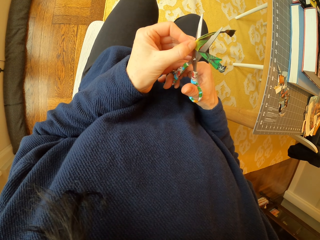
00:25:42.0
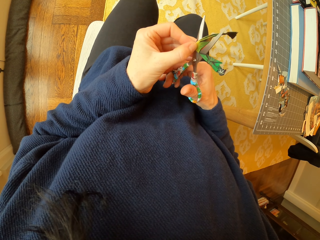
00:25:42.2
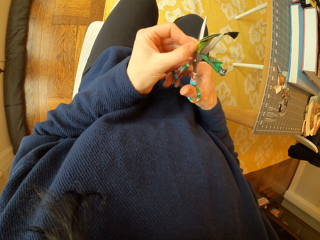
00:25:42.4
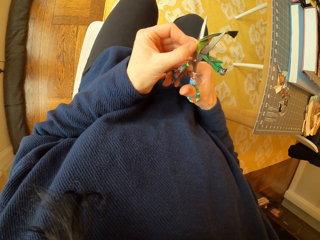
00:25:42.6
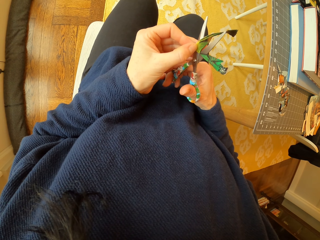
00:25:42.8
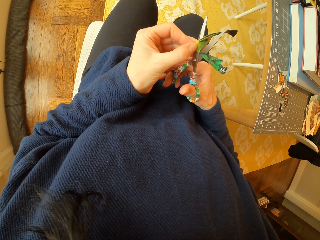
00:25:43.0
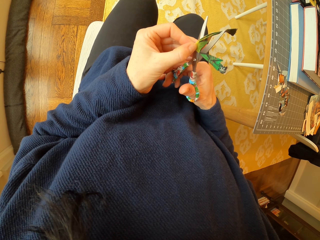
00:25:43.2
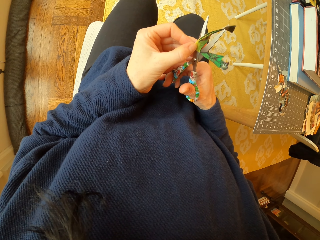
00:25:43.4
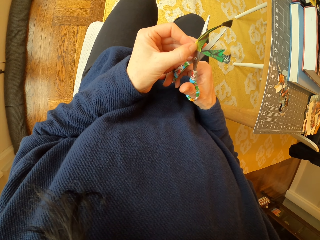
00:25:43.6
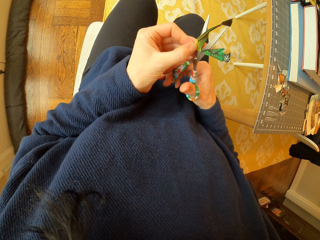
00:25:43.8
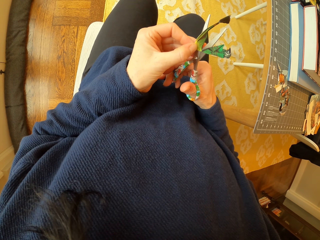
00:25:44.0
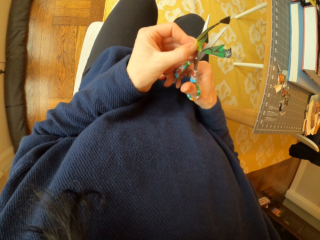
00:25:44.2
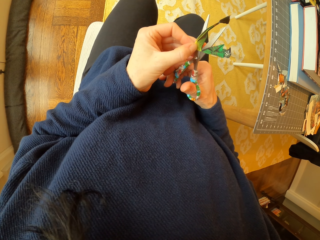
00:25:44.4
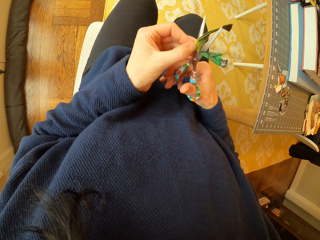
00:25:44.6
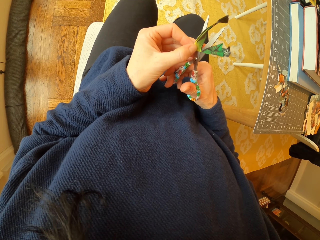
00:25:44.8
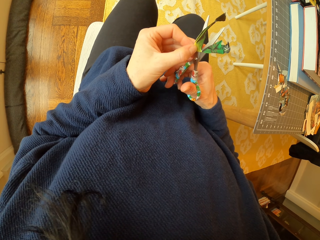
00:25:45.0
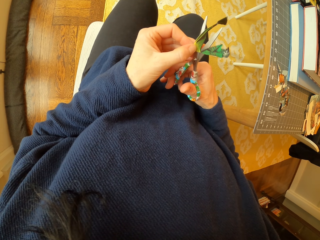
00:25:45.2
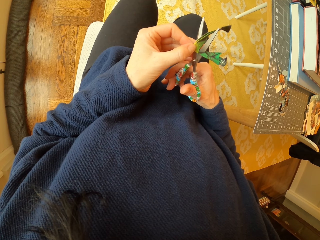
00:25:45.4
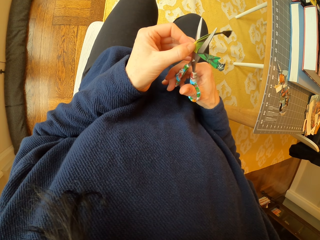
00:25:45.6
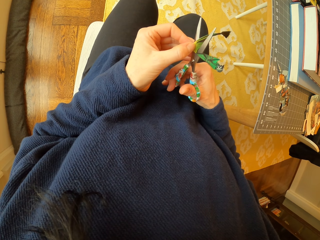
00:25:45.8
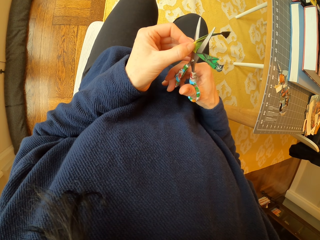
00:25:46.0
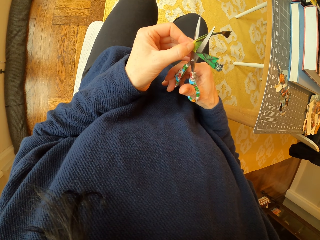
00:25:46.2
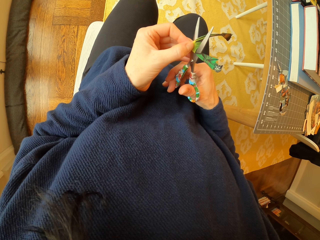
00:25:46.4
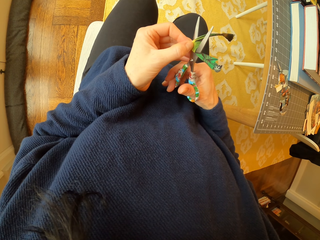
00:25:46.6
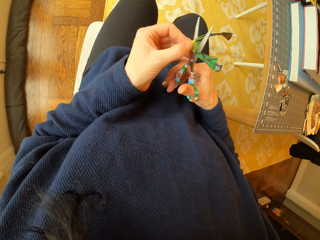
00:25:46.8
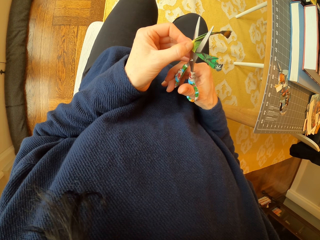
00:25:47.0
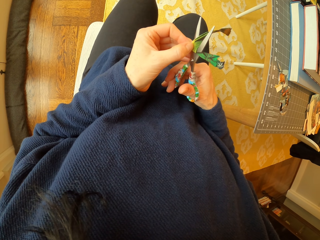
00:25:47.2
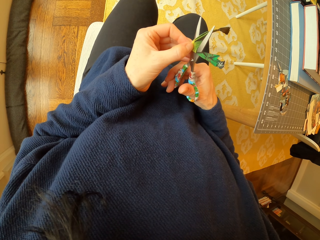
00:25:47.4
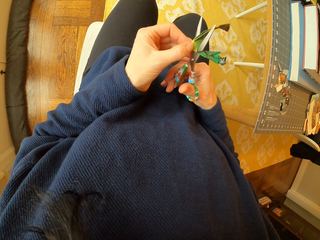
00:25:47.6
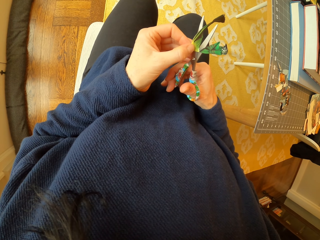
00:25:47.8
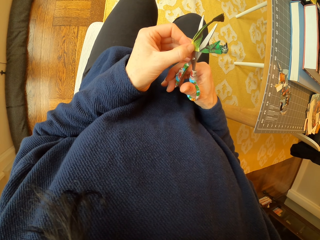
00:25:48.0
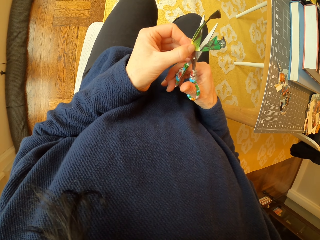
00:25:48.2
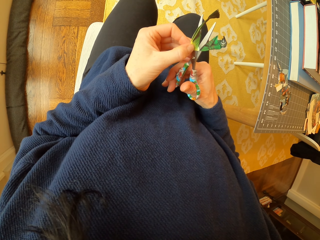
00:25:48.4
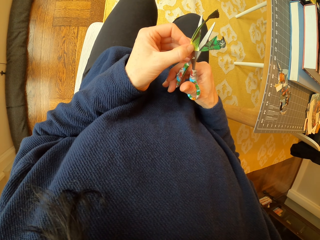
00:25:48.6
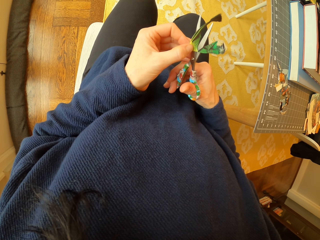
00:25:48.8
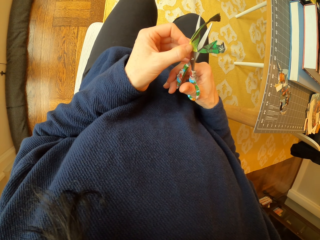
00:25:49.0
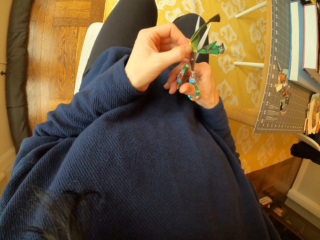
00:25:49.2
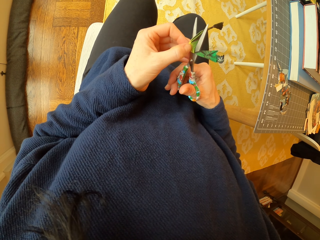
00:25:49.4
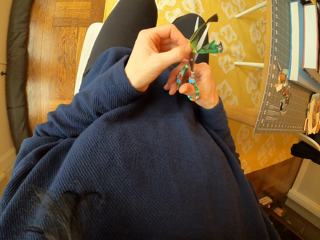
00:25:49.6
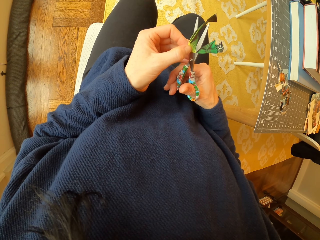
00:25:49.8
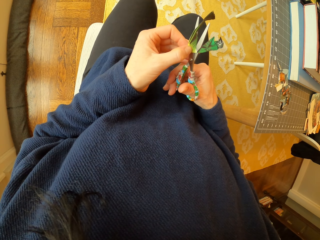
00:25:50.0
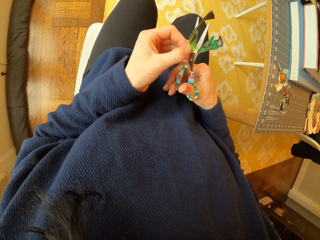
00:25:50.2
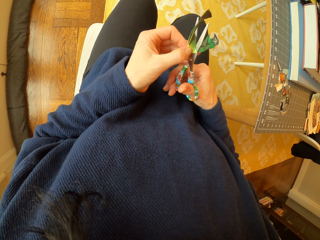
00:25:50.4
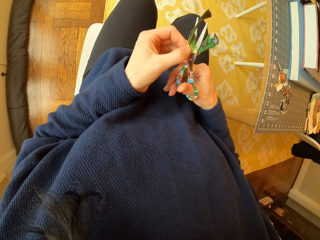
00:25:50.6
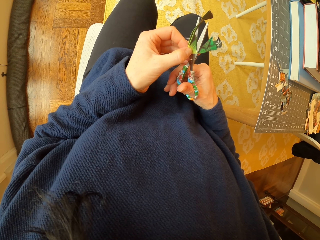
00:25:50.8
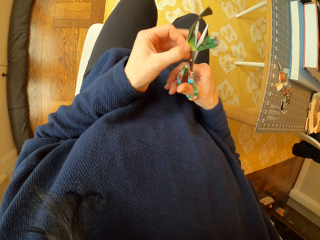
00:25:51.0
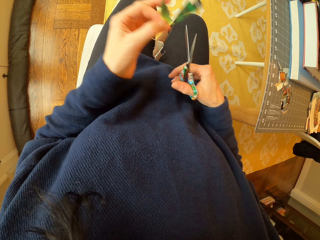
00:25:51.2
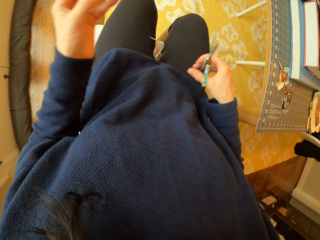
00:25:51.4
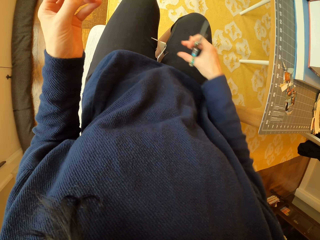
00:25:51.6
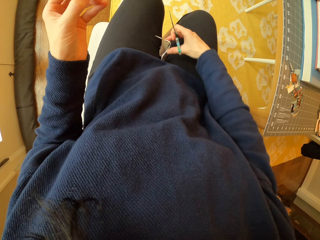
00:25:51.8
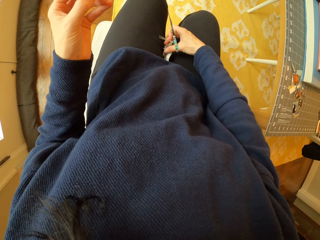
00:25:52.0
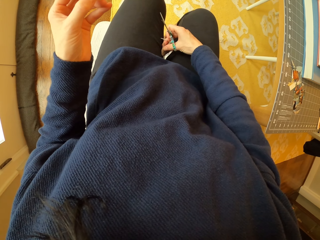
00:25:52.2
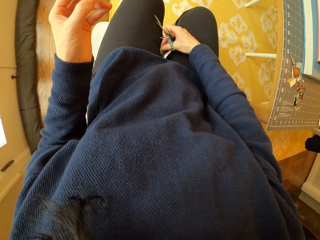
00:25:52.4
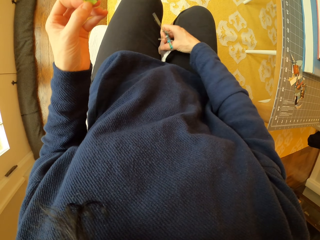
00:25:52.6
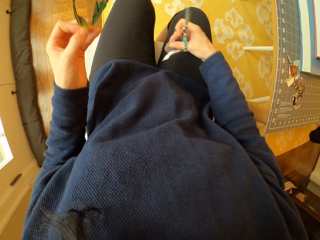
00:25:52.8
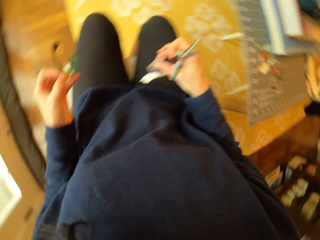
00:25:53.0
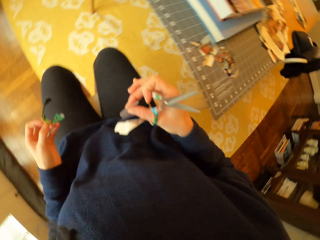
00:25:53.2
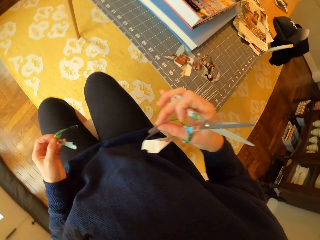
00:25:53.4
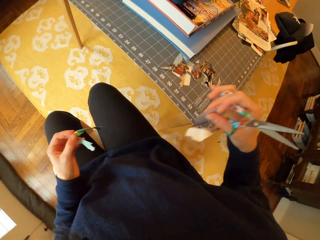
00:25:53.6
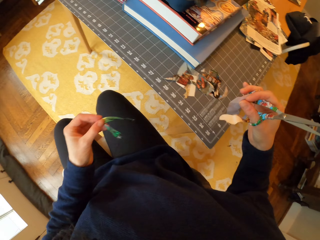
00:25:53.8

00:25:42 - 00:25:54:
The camera wearer picks up the paper on his lap.

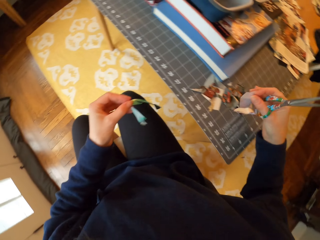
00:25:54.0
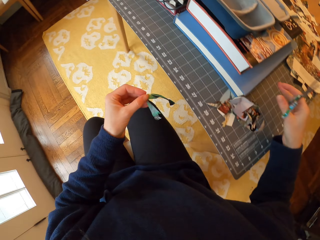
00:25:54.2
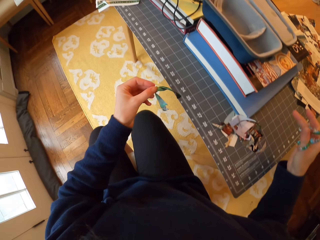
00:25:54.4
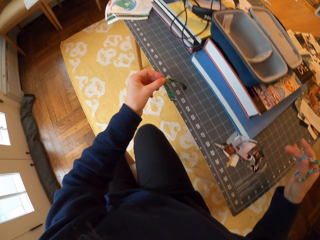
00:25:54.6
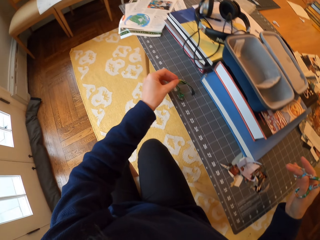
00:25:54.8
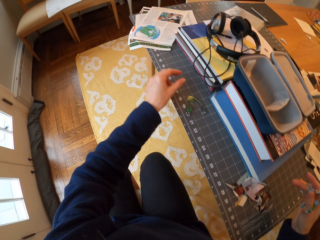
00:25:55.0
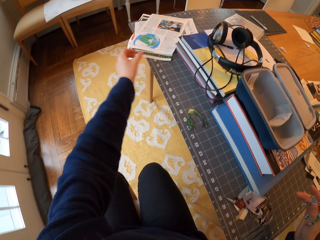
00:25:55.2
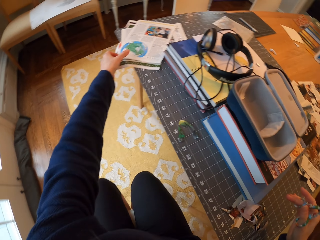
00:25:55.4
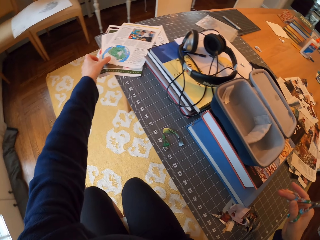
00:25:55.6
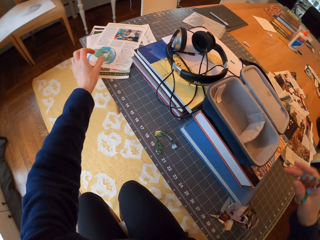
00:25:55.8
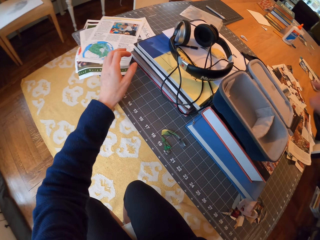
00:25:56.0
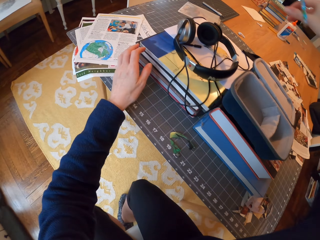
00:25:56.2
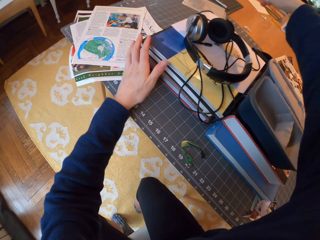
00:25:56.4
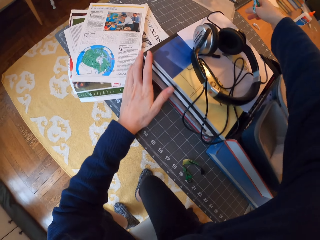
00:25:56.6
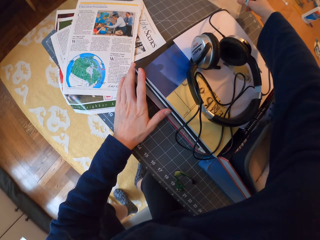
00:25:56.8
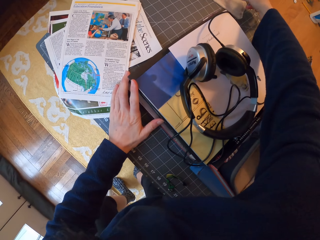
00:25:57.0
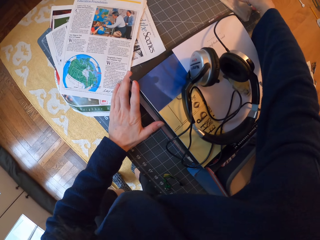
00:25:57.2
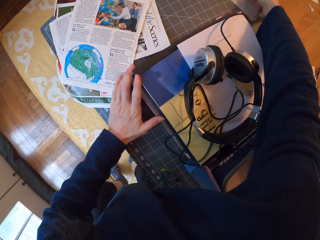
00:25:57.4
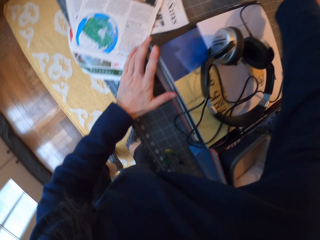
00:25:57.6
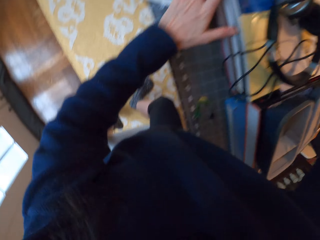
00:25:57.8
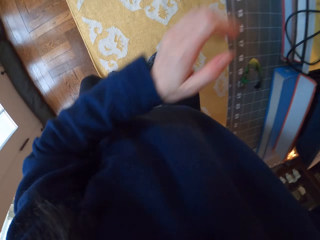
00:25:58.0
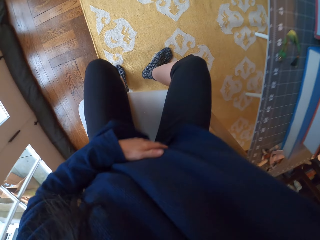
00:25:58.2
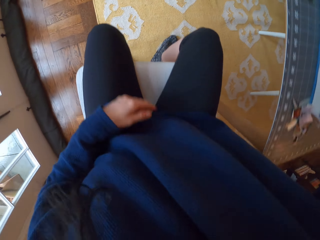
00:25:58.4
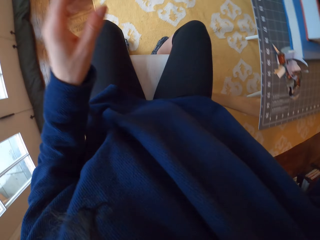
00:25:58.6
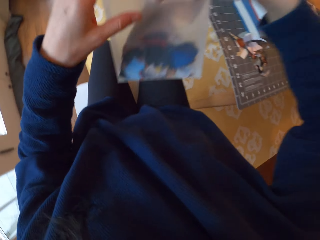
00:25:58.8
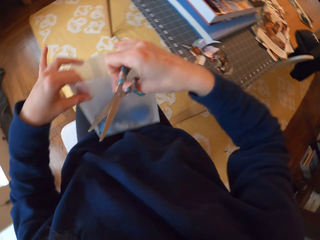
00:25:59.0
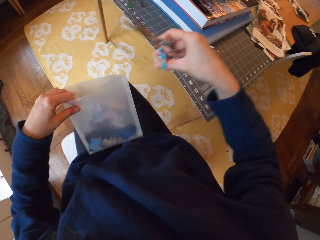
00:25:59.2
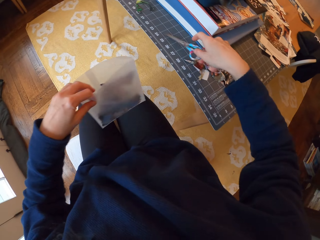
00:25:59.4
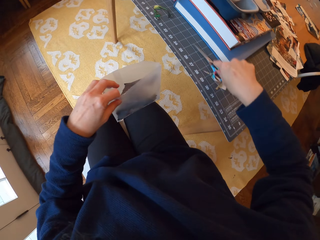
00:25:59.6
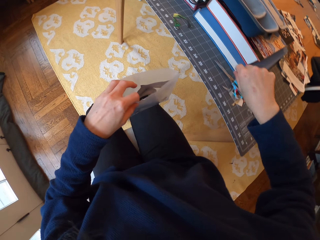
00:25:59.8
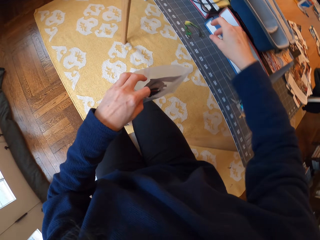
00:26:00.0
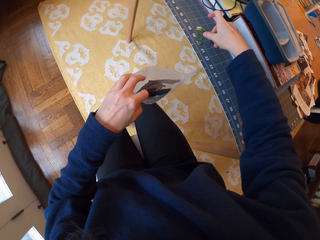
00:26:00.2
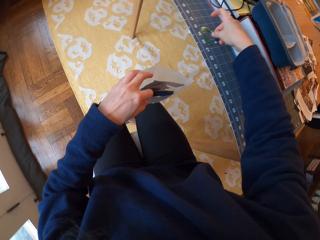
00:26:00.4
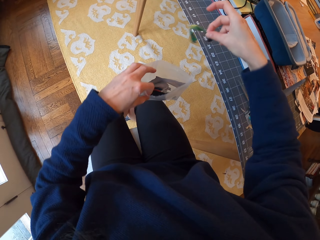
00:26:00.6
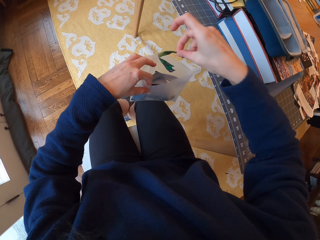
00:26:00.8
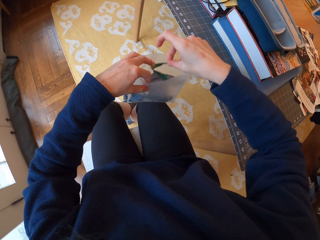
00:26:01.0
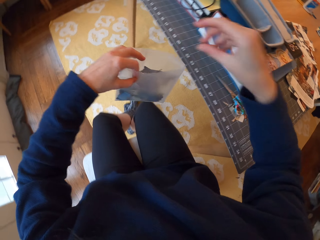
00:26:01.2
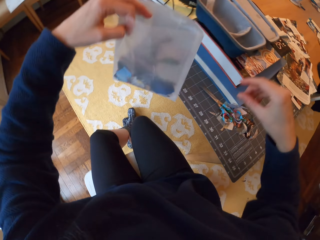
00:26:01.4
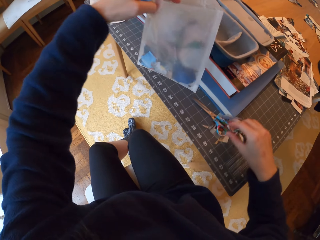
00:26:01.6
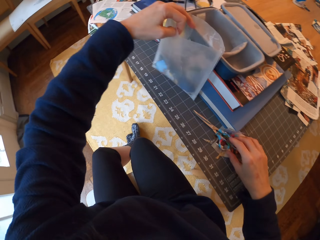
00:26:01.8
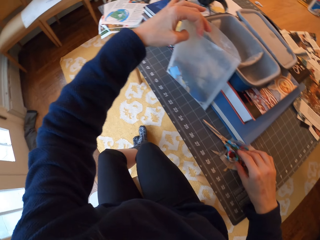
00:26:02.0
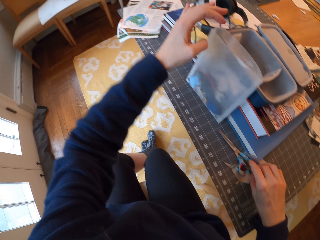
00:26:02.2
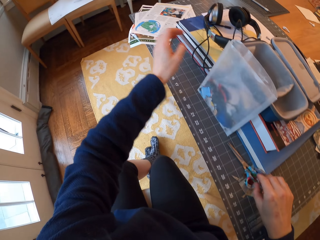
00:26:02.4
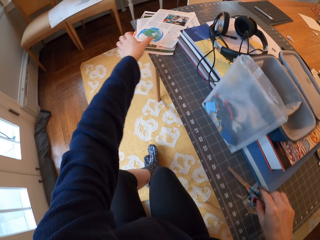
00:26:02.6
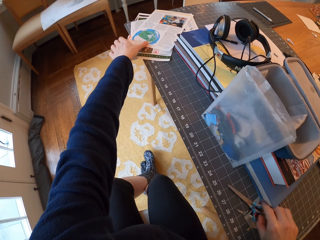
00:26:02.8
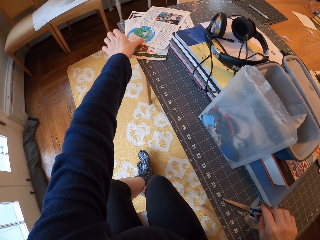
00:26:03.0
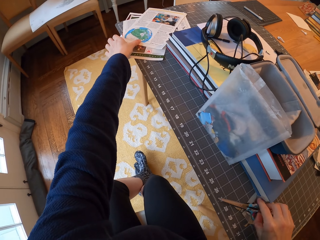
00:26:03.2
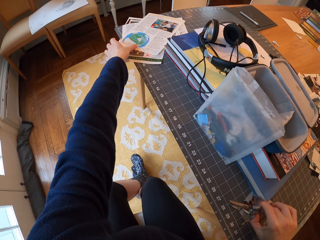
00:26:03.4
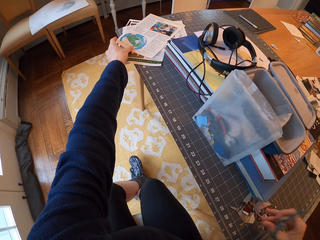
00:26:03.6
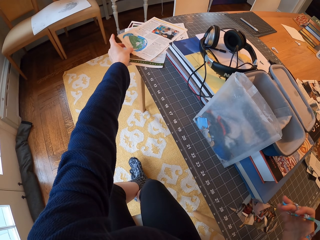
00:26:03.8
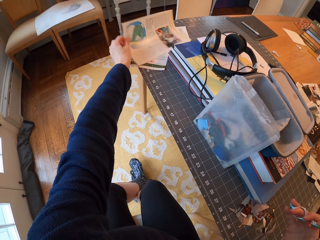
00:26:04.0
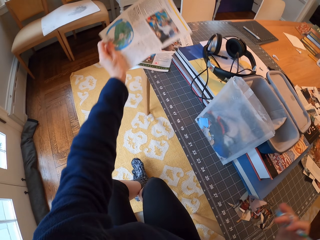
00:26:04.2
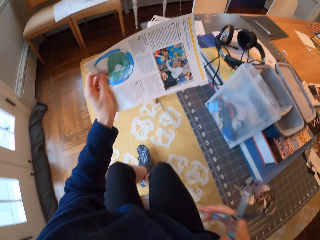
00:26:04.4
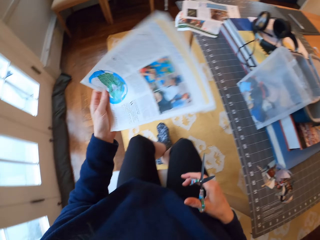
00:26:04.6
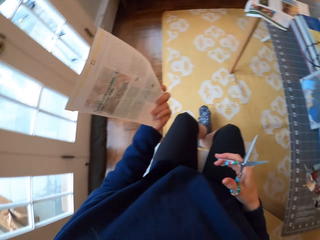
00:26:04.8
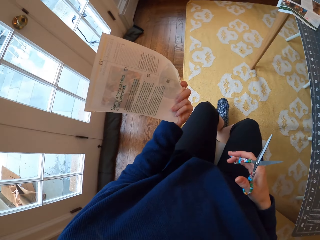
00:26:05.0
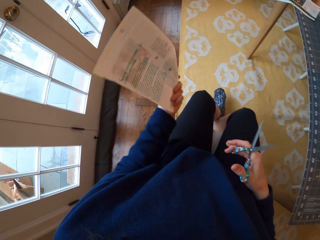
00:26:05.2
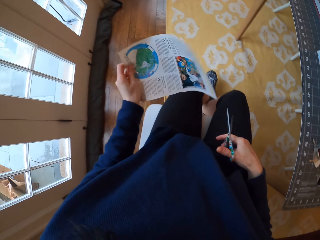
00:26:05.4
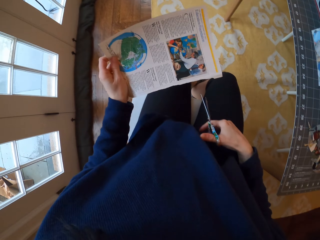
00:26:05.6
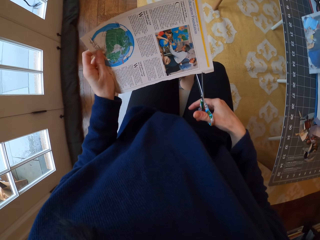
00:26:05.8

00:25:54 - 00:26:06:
The camera wearer places the pieces of paper on the table. They drop the paper on the desk. They touch the paper on the desk. They pick up the plastic bag from the table. They pass the piece of paper to the left hand. They drop the scissors on the table. They pick up the paper from the table. They drop the paper on the plastic bag. They put the plastic bag on the table. They pick up the scissors. They pick up the second paper from the table. They turn the paper.
